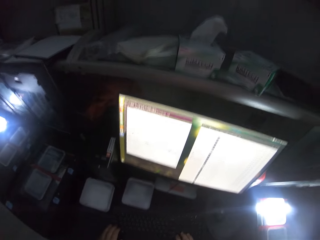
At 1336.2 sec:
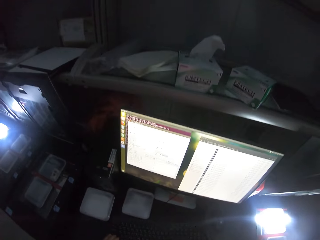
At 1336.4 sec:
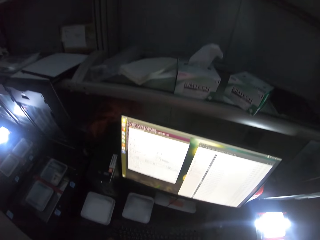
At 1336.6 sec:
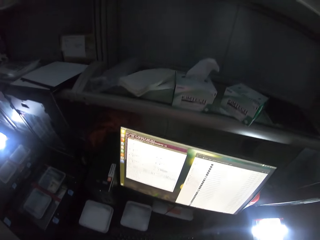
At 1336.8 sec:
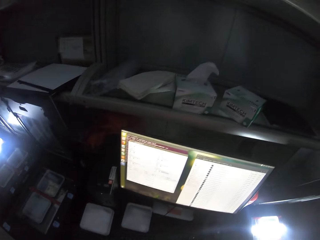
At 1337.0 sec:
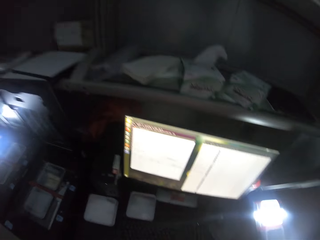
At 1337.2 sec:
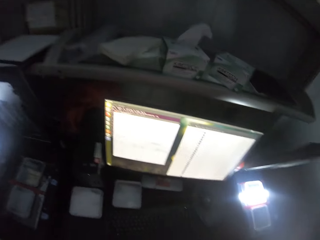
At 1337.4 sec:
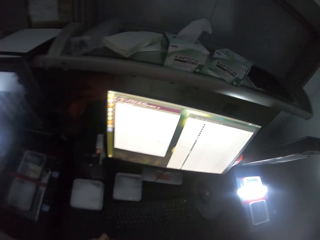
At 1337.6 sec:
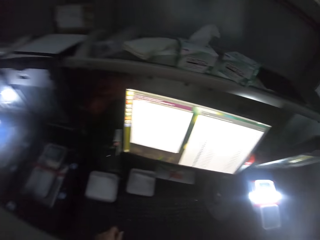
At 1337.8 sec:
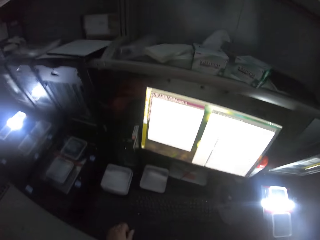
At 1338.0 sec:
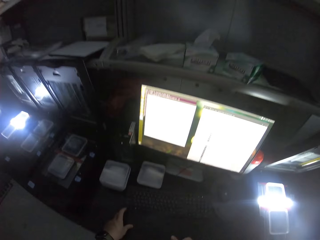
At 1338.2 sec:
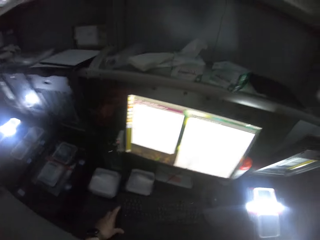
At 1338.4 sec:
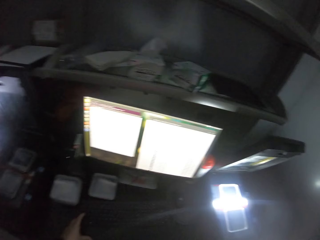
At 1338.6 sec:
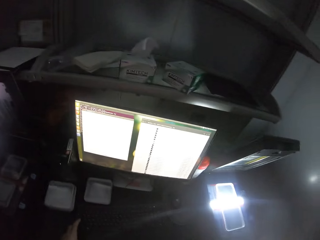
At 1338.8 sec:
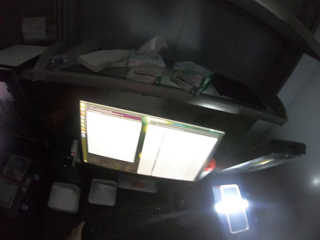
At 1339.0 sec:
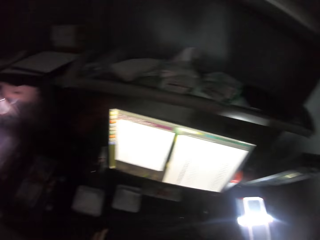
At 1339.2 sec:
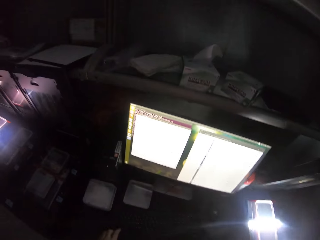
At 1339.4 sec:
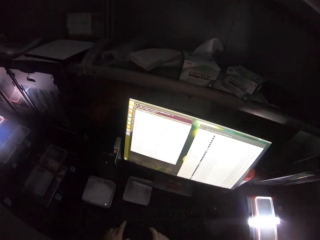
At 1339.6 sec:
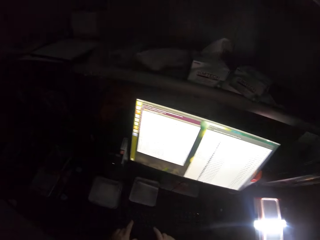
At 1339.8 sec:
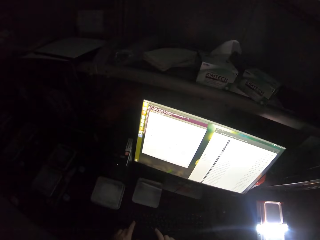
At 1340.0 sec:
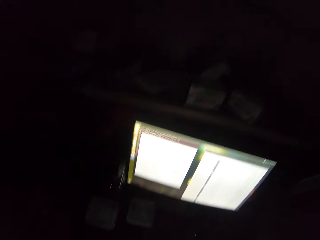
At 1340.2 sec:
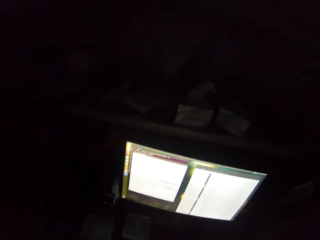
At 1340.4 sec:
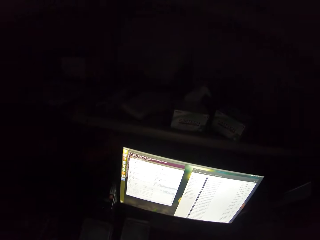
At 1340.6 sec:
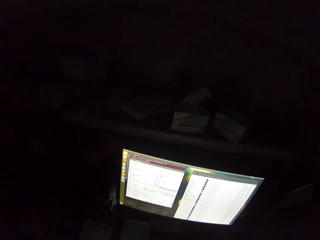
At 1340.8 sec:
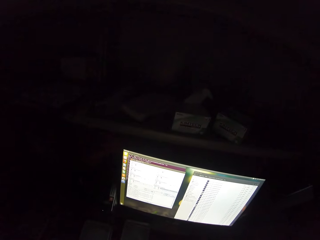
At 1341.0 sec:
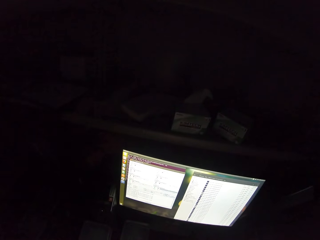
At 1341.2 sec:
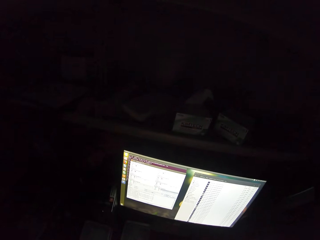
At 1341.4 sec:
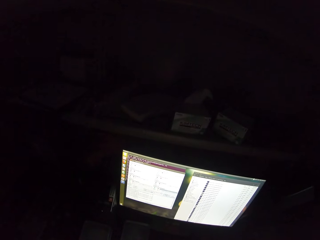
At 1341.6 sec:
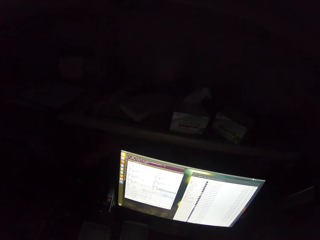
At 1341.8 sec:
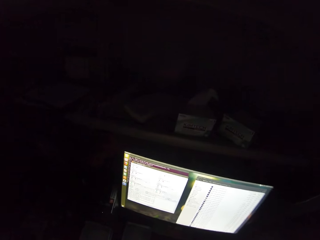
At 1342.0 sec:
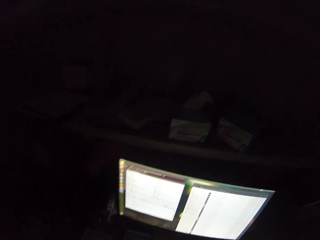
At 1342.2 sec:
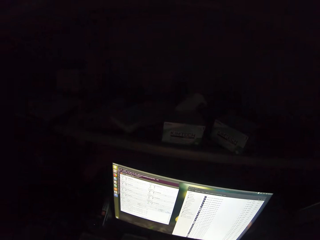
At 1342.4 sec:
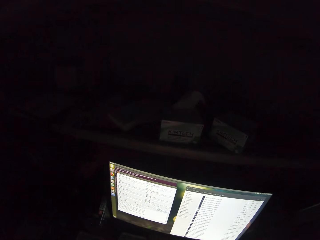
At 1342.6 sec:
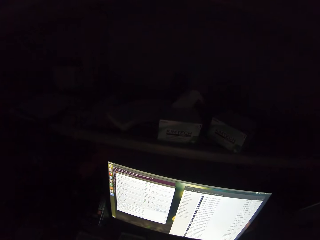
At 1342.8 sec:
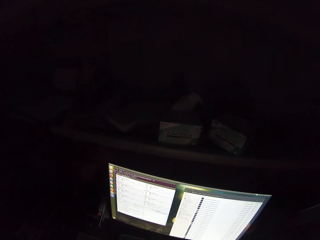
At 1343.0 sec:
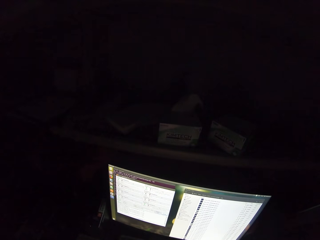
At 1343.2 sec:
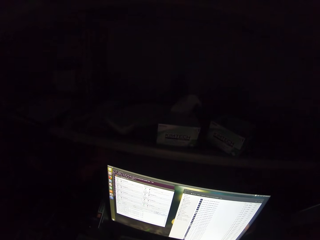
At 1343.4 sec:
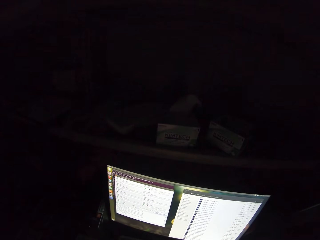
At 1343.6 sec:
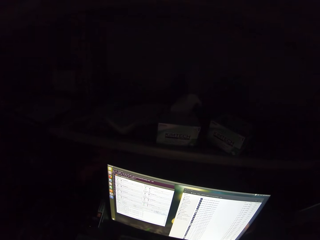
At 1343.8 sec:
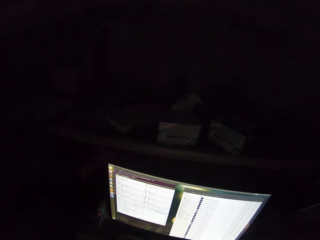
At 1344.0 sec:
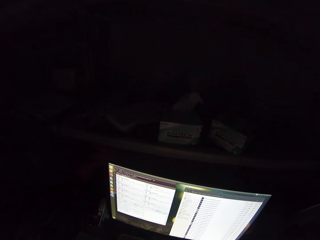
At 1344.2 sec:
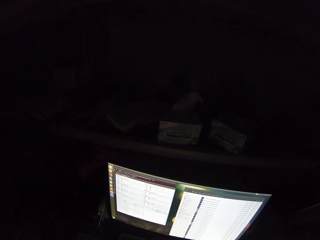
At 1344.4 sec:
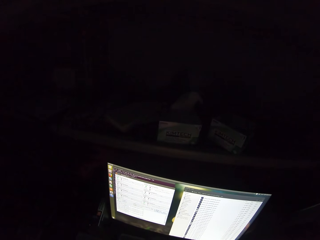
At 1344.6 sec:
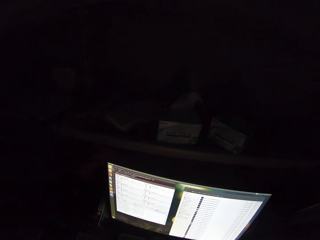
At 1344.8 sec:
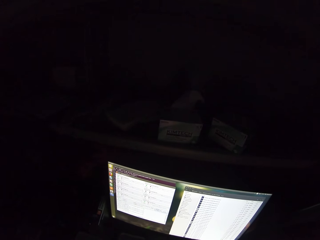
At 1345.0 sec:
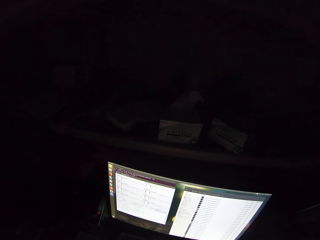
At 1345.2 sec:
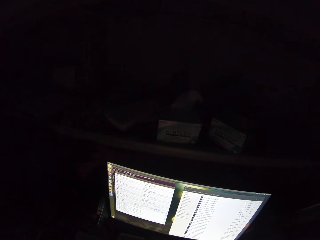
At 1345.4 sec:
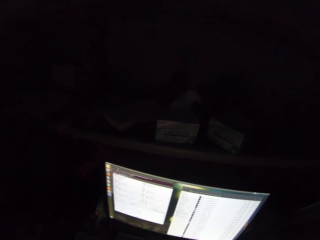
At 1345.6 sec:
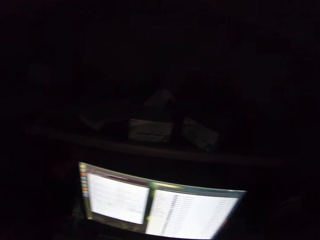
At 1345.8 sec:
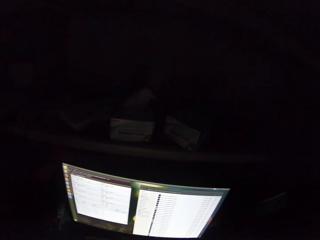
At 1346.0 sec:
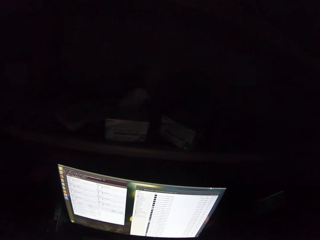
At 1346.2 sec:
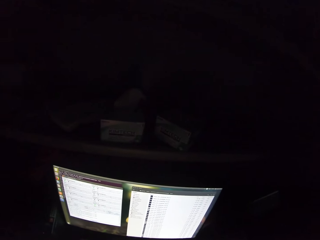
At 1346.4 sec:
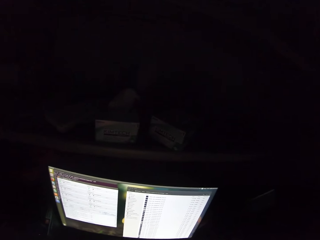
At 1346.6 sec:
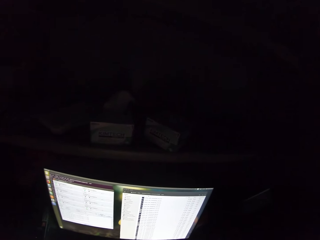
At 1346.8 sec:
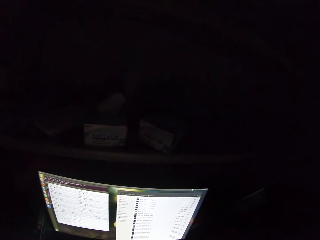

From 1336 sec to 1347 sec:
The camera wearer operates a computer. They stare at a screen.

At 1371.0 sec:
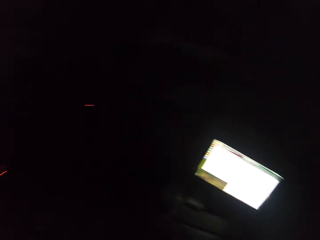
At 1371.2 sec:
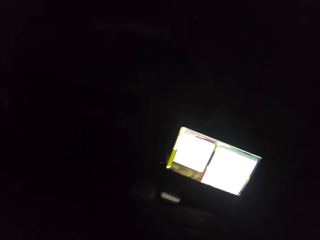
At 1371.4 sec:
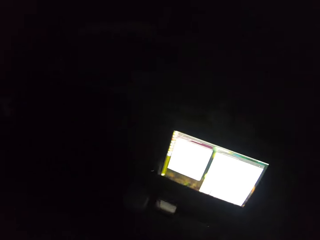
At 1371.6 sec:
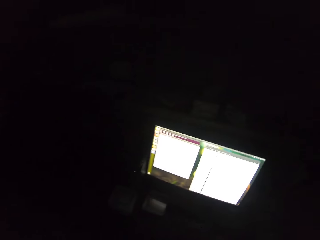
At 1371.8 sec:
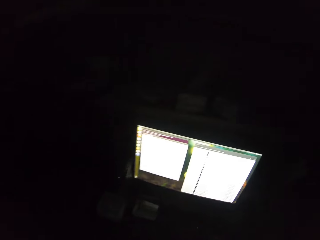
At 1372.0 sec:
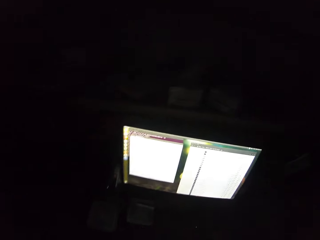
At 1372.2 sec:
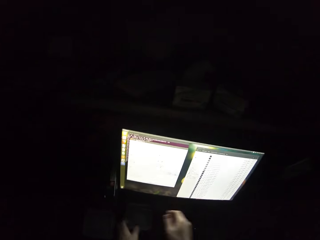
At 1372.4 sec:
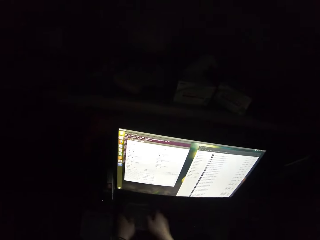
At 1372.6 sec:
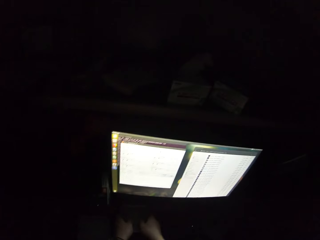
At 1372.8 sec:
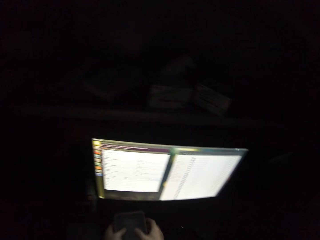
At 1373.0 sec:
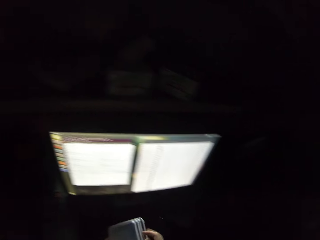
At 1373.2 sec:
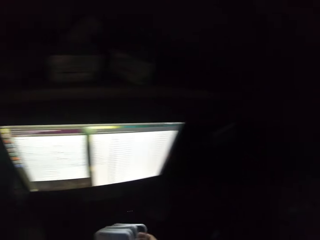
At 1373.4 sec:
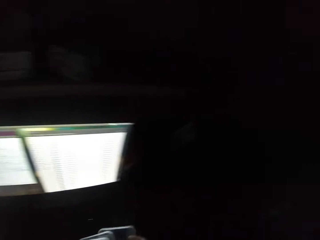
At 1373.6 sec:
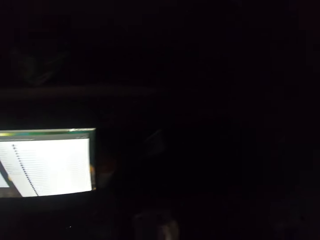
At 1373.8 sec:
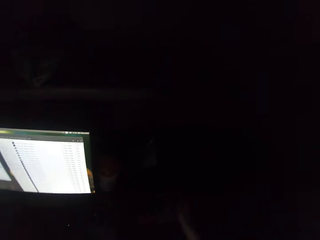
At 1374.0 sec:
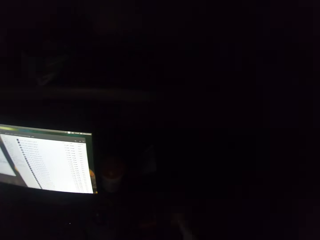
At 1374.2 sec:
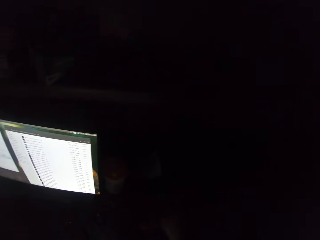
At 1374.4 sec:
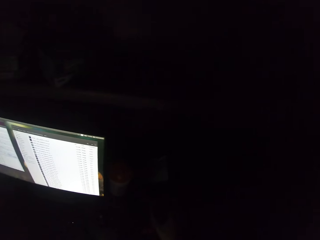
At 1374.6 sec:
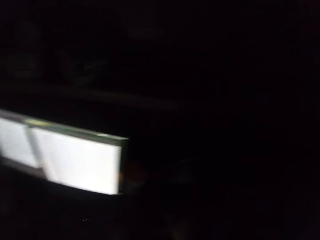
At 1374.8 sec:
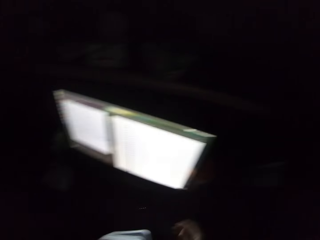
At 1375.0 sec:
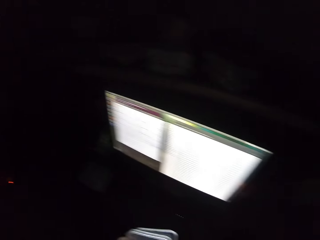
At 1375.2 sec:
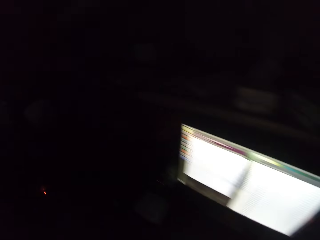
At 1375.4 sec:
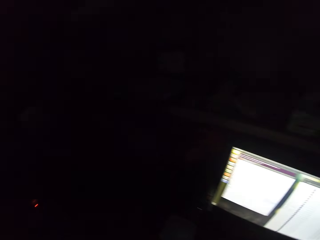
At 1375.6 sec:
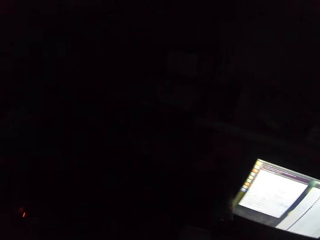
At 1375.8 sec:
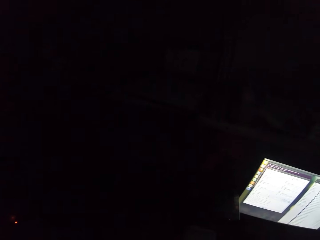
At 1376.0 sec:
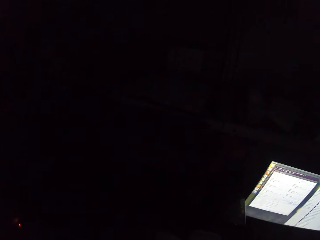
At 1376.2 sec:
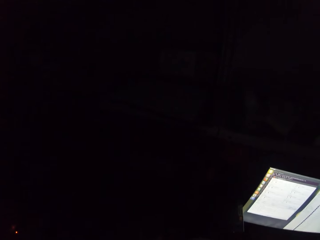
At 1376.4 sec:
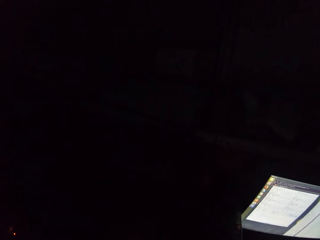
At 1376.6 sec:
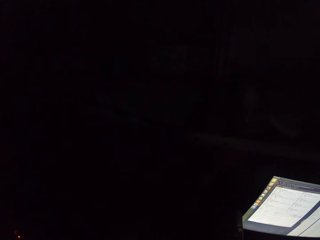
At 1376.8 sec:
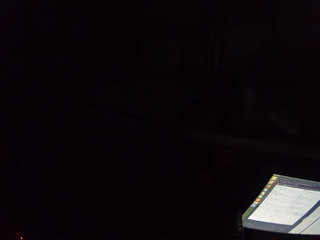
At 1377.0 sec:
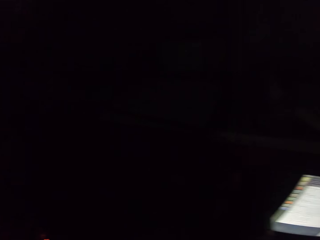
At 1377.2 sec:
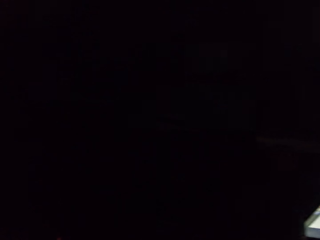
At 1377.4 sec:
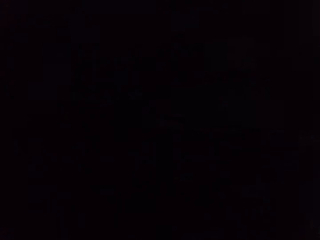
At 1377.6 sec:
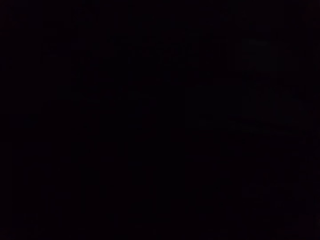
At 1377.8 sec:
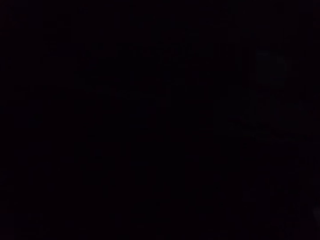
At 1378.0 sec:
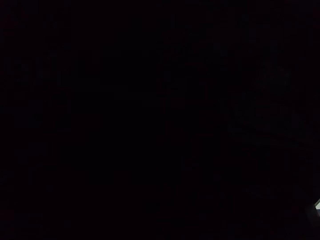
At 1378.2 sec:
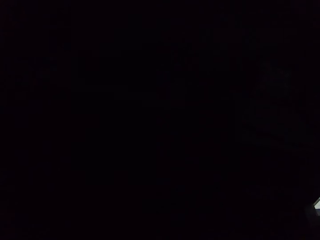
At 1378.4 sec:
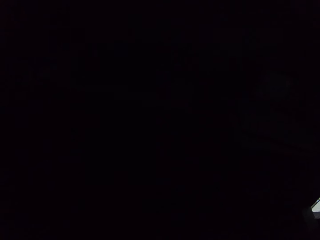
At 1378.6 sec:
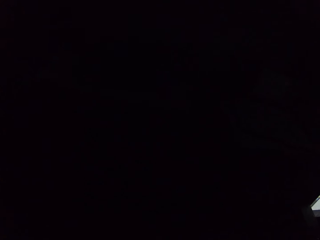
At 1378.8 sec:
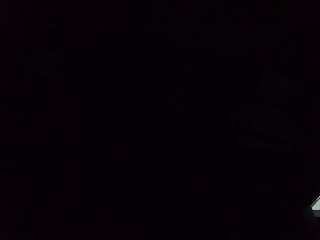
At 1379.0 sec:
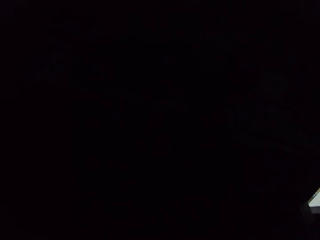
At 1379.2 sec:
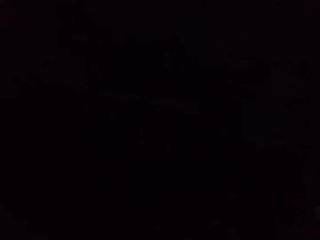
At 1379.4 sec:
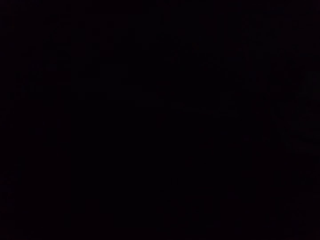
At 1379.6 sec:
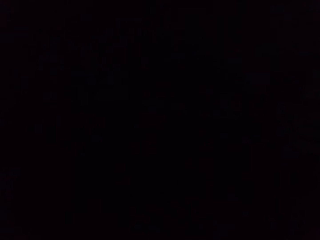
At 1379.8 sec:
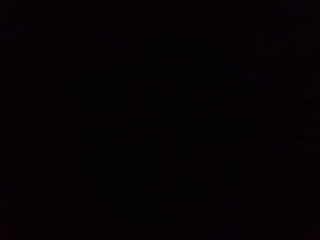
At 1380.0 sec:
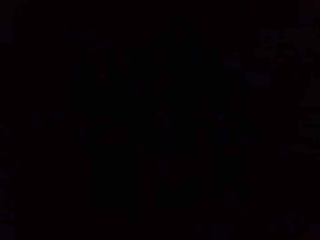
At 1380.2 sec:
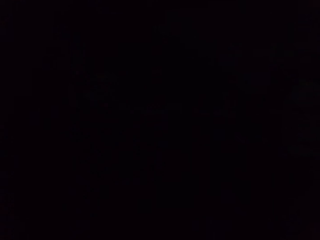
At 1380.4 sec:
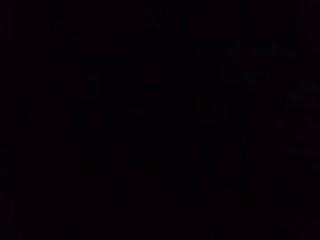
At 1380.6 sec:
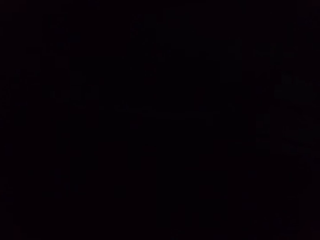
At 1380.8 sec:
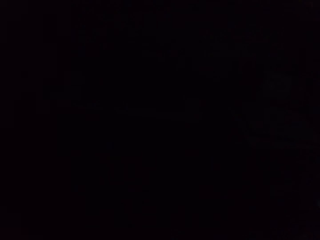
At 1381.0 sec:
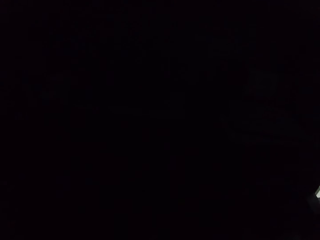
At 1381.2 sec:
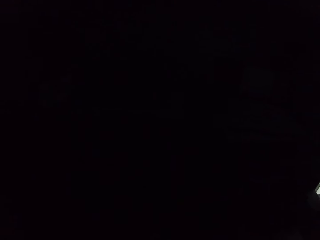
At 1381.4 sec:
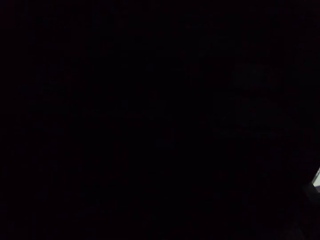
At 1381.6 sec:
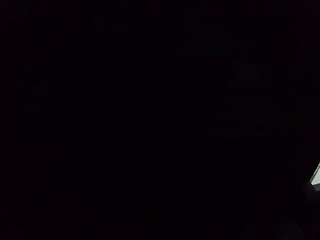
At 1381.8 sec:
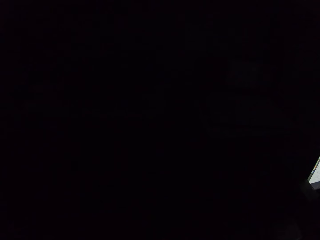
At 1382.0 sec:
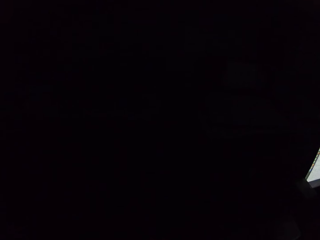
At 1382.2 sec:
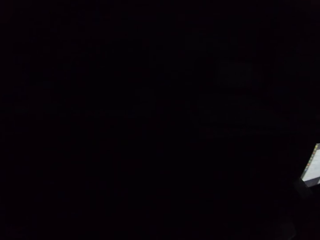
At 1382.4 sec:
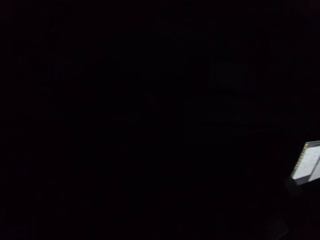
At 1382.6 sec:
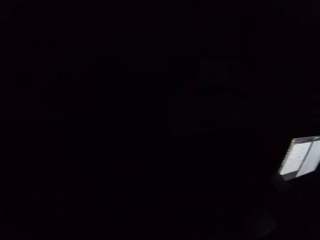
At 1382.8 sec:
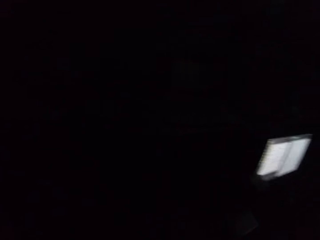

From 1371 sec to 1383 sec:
The camera wearer looks around.
